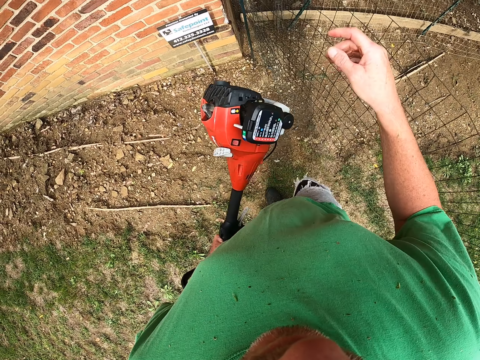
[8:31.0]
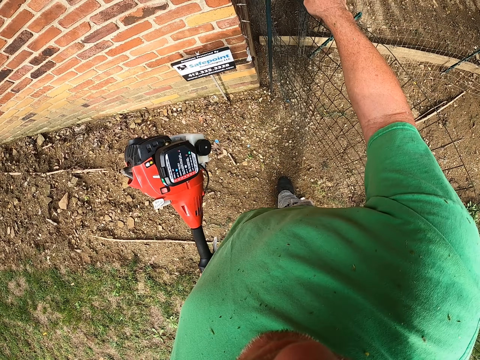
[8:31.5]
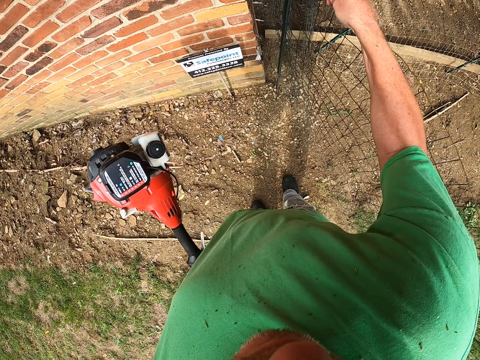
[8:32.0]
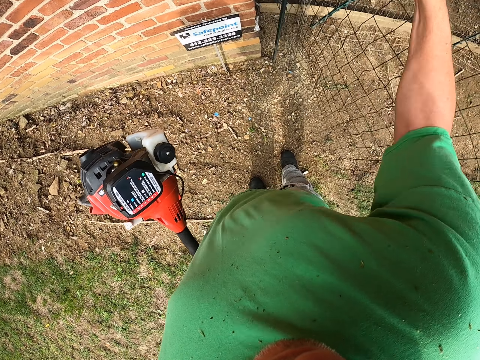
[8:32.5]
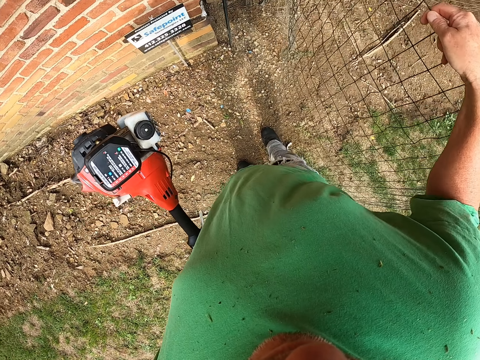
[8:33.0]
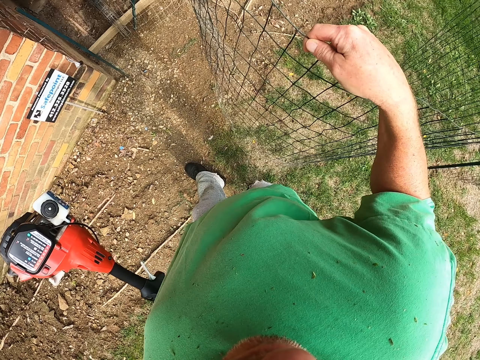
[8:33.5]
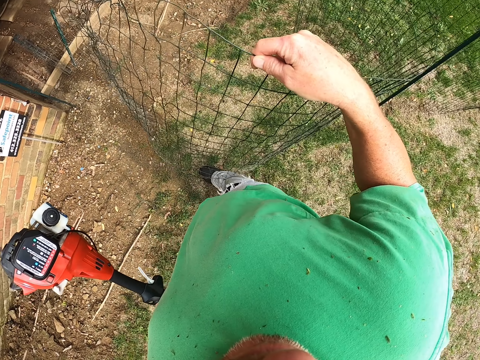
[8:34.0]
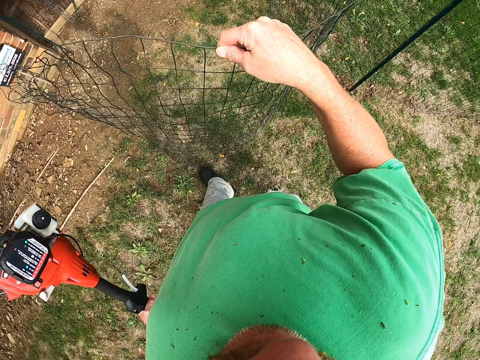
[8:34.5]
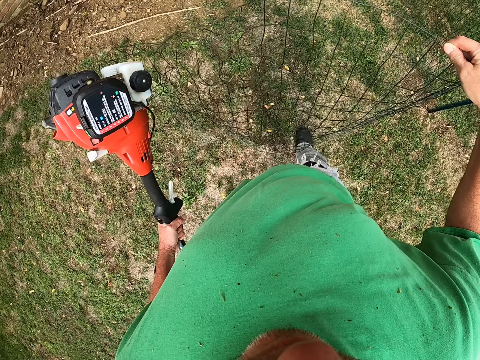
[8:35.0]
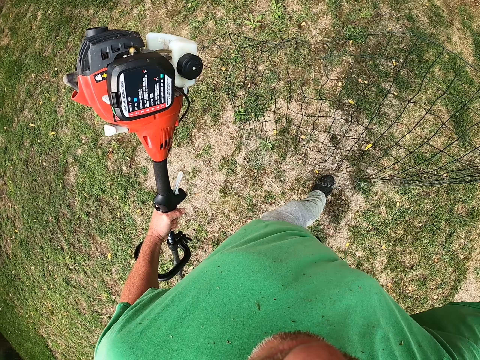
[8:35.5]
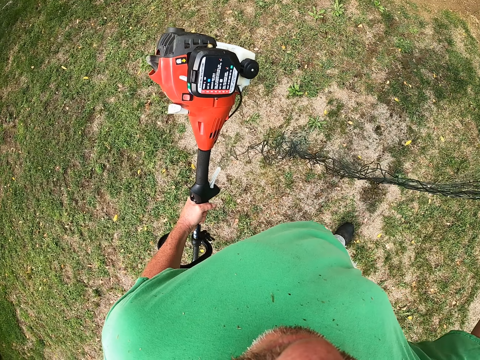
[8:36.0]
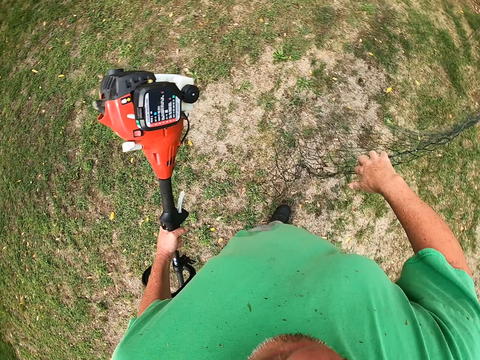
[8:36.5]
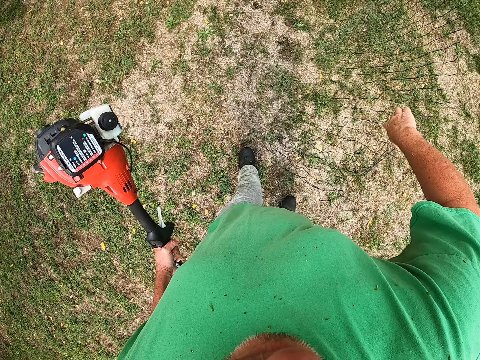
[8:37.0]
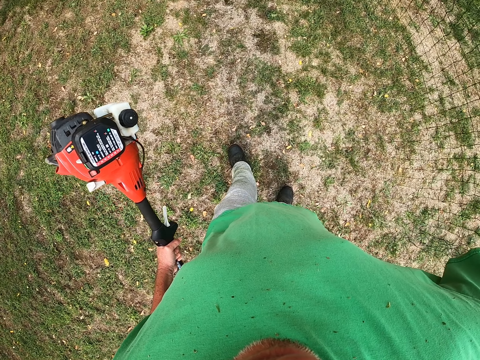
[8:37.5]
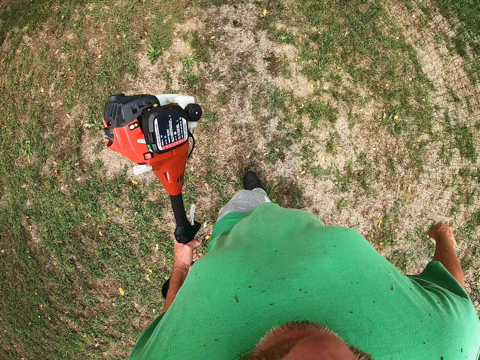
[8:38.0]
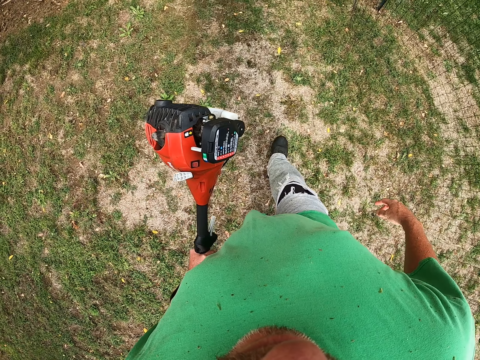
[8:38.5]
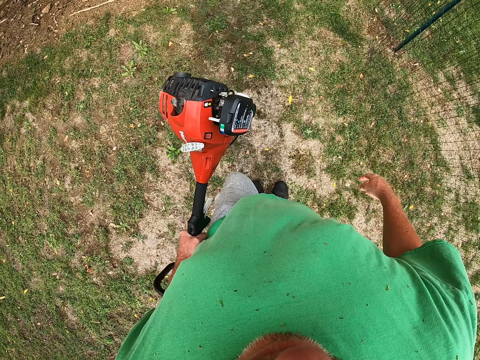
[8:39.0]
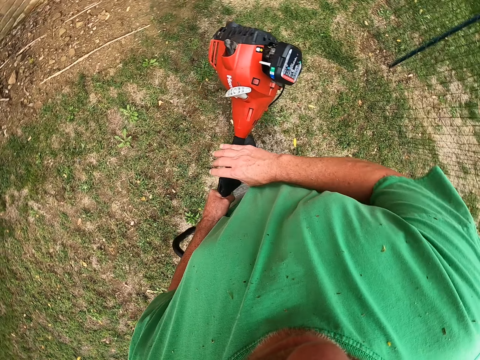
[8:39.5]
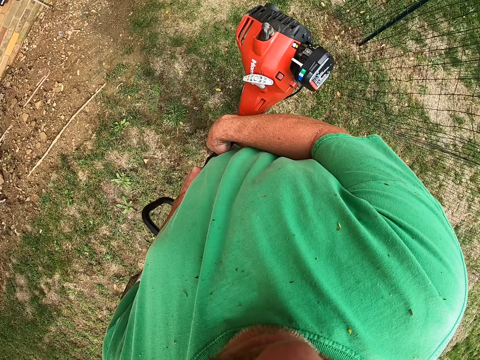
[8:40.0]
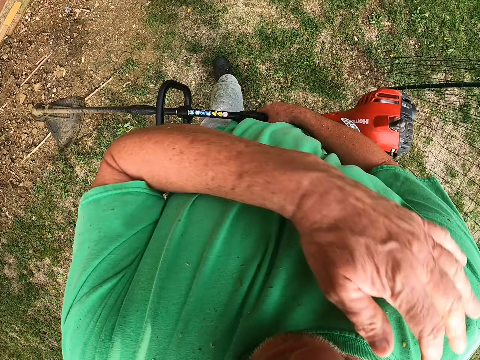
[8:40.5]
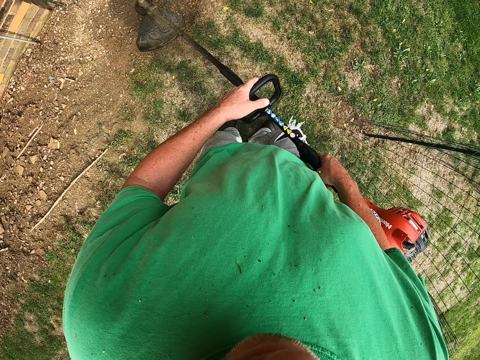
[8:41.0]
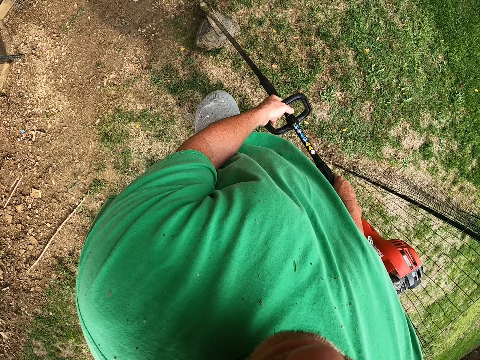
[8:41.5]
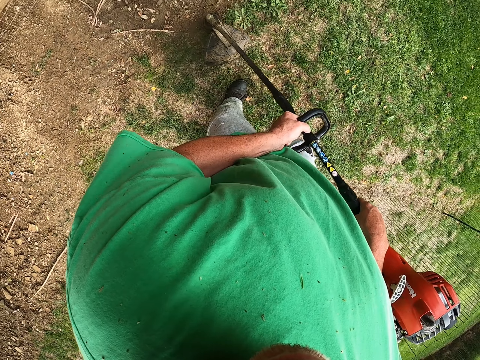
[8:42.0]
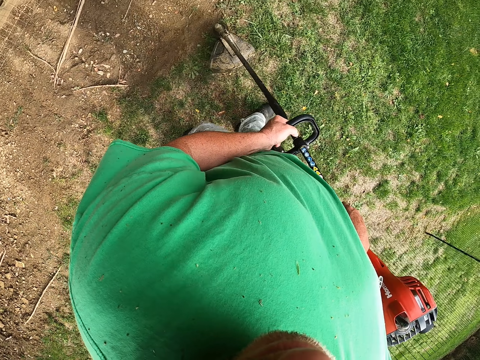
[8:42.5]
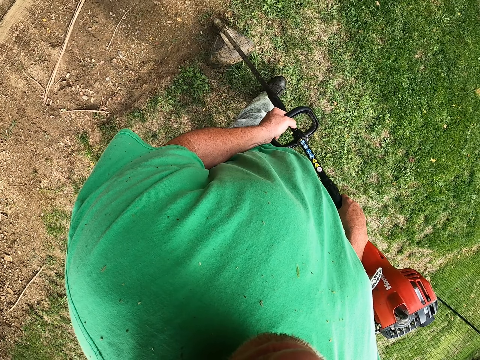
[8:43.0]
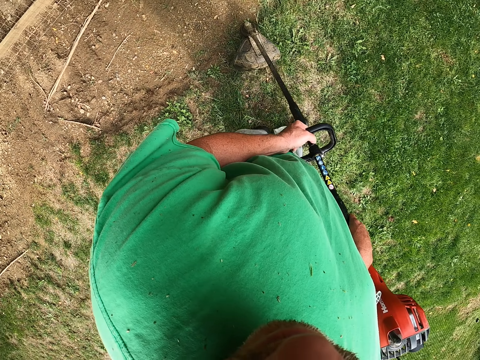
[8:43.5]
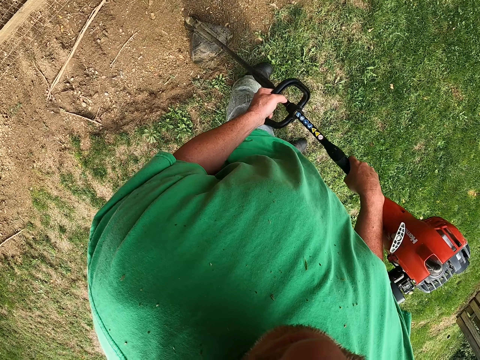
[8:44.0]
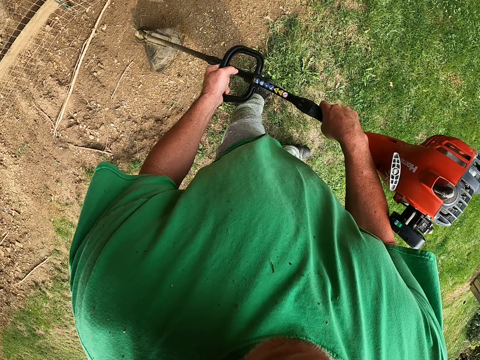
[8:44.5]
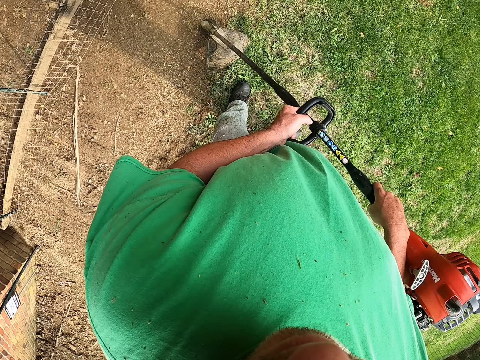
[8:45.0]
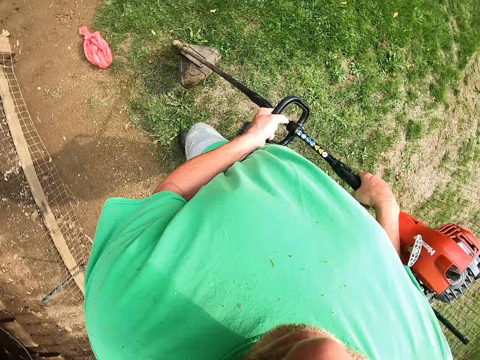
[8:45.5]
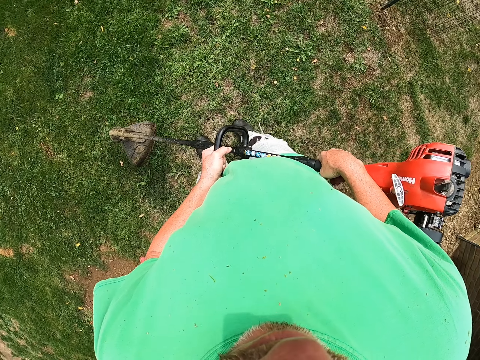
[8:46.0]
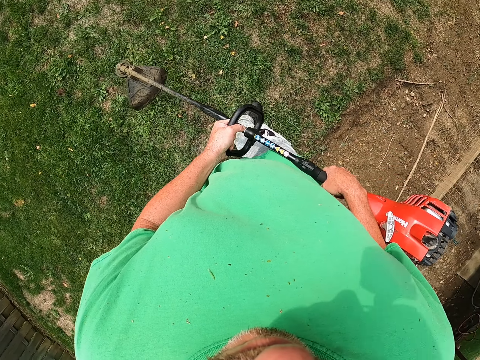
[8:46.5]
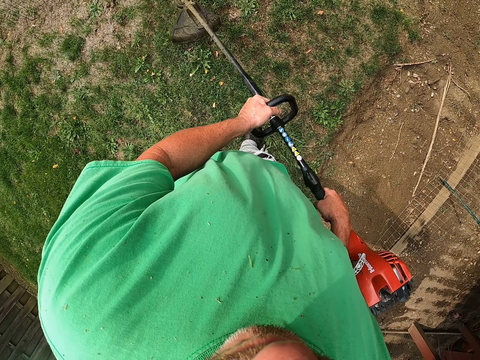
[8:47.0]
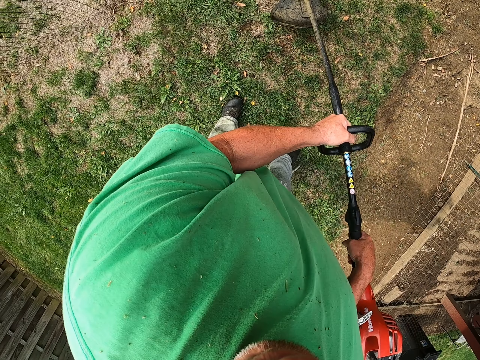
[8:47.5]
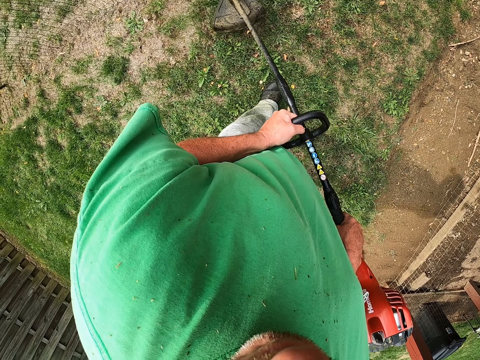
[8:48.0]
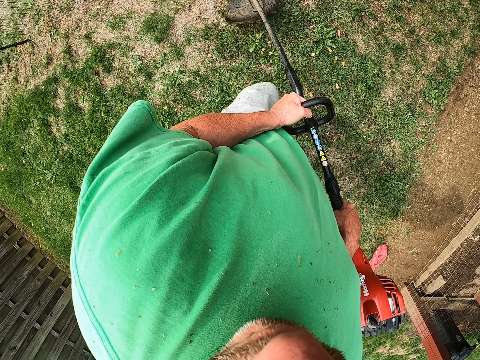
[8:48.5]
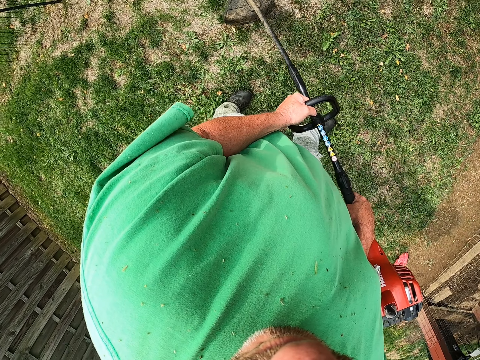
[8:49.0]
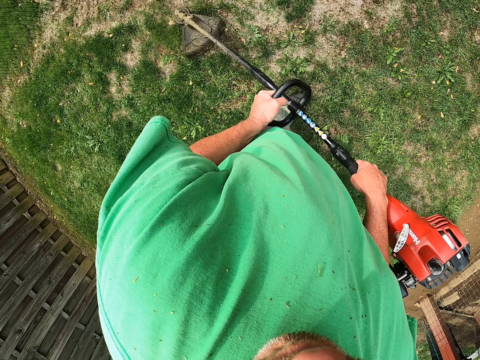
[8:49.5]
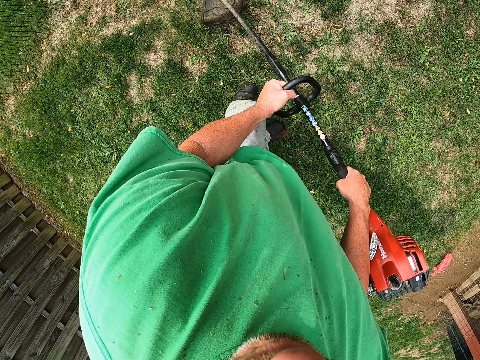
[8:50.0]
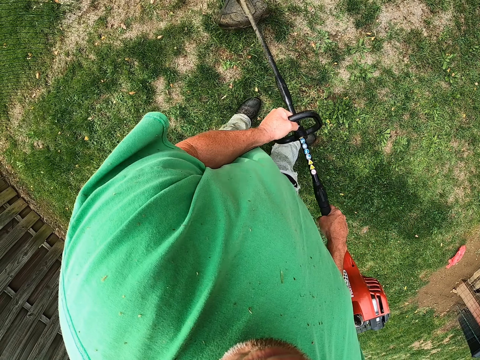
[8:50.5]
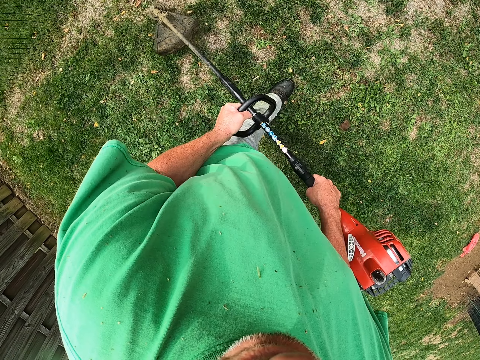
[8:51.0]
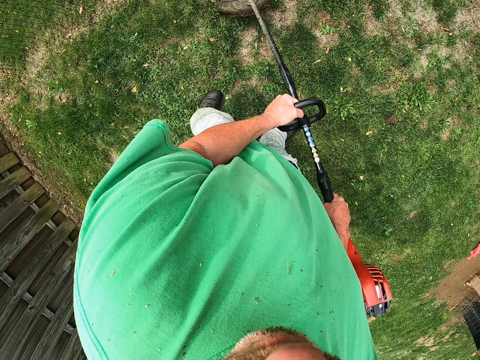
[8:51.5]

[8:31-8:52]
The camera wearer lifts the brush cutter off the grass. He pulls a wire mesh, shakes the wire mesh and carries the wire mesh. He walks around the field. He drops the wire mesh aside on the grass. He walks around the field. He holds the brush cutter with both hands. He pulls his hand off the brush cutter. He wipes his shirt with his hand. He holds the brush cutter with both hands. He walks around the field. He cuts the grass with the brush cutter on the compound. He turns around. He cuts the grass with the brush cutter.

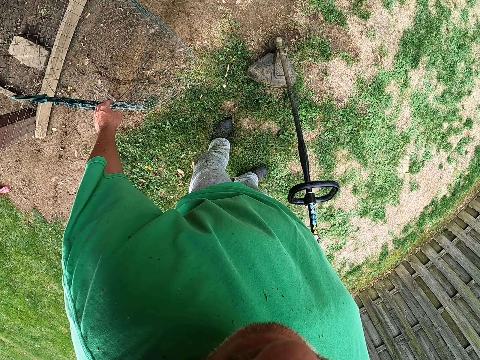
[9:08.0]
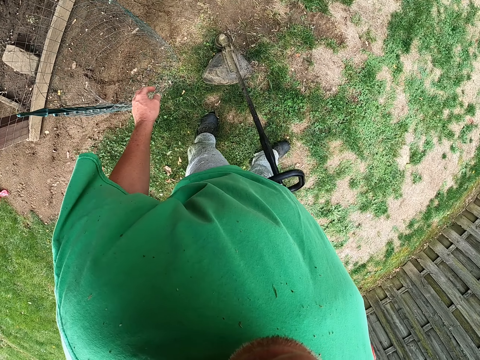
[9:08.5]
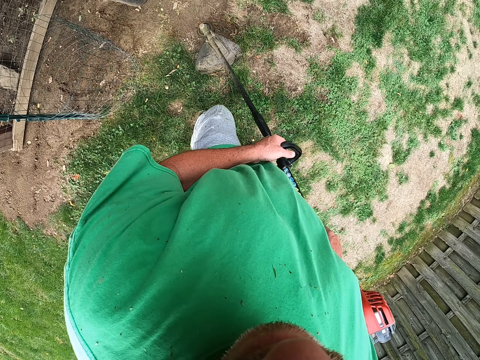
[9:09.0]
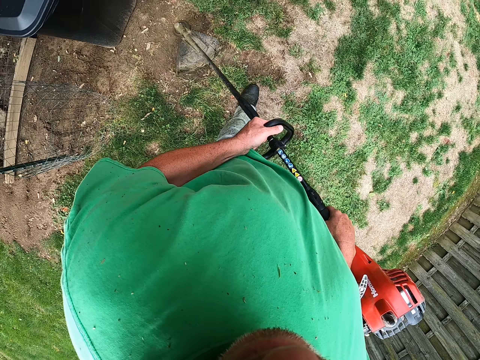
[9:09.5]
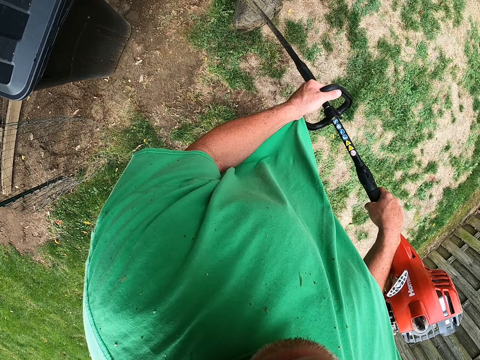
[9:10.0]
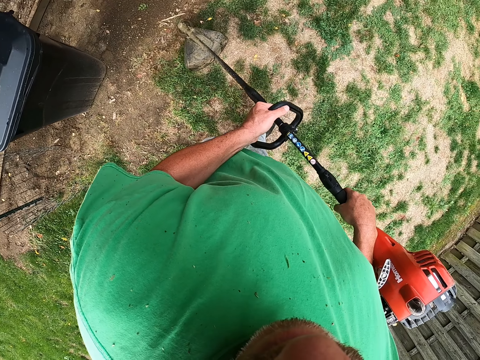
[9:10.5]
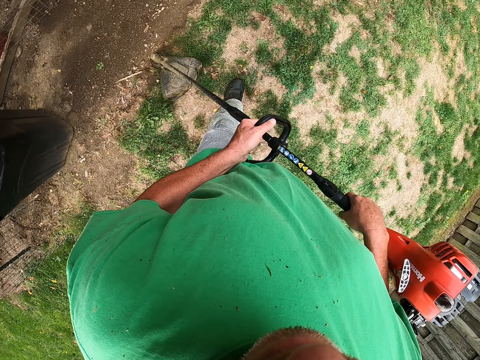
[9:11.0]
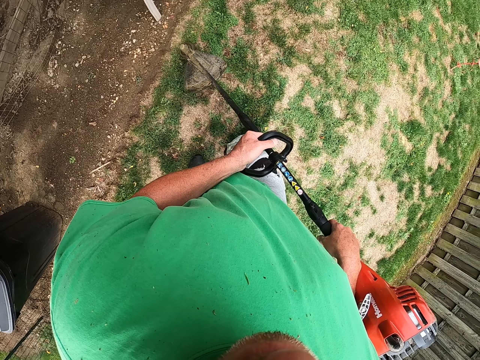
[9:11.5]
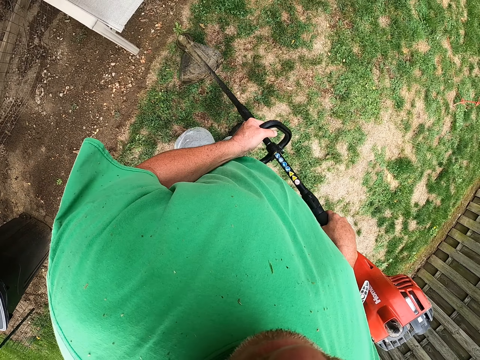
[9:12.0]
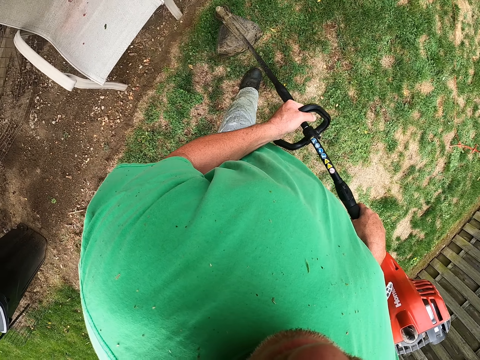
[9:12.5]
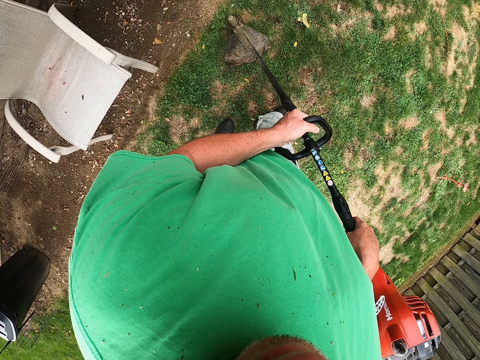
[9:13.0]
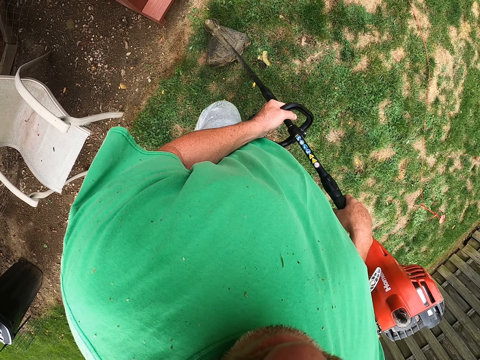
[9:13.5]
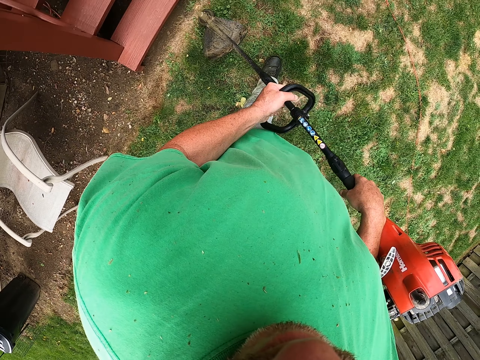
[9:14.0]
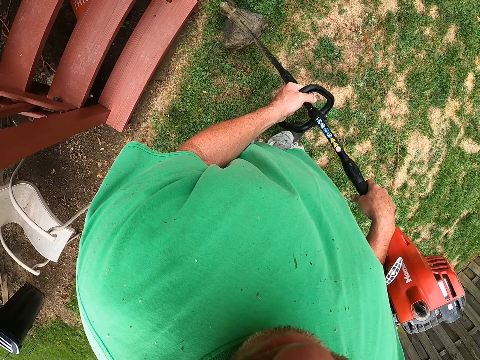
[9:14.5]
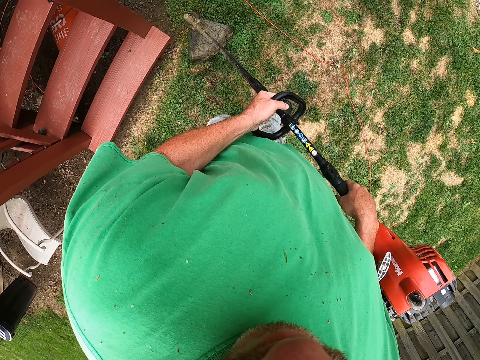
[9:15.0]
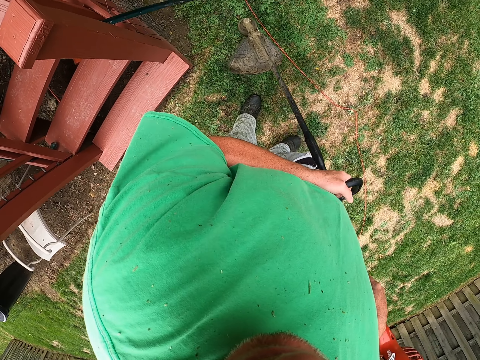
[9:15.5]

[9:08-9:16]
The camera wearer puts the wire mesh on the ground. They cut the grass with a brush cutter on the compound. They walk around the field.
